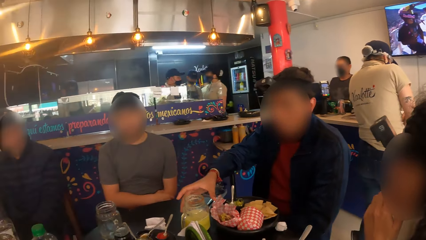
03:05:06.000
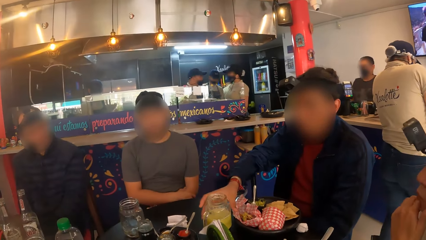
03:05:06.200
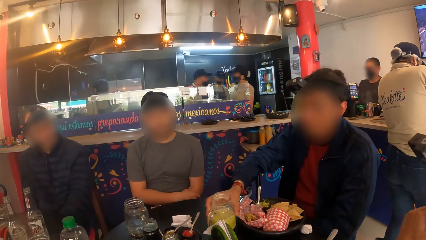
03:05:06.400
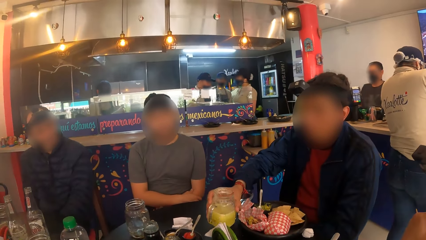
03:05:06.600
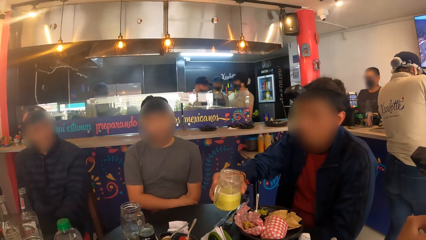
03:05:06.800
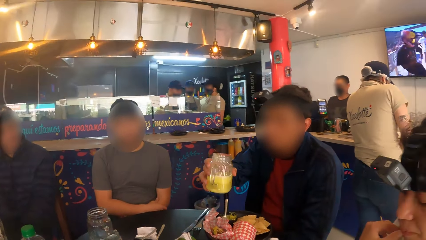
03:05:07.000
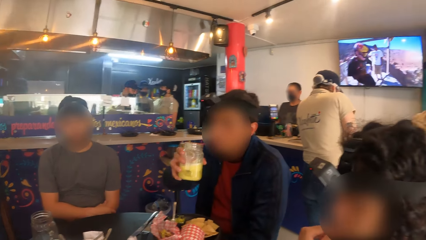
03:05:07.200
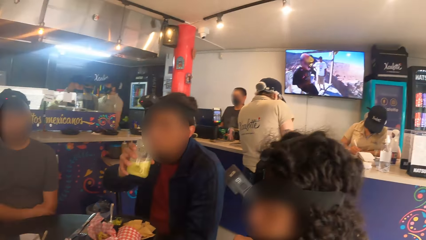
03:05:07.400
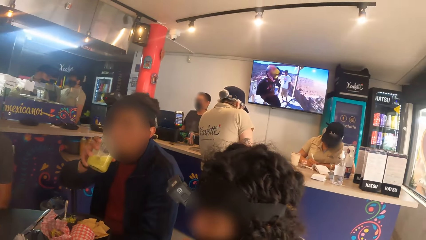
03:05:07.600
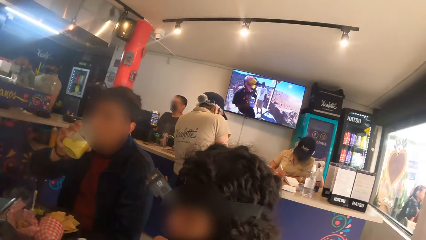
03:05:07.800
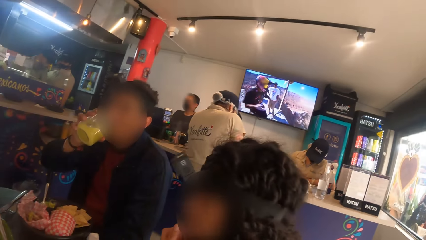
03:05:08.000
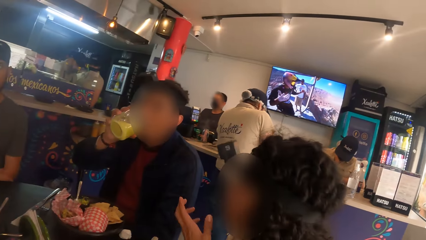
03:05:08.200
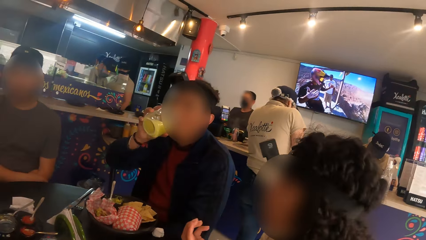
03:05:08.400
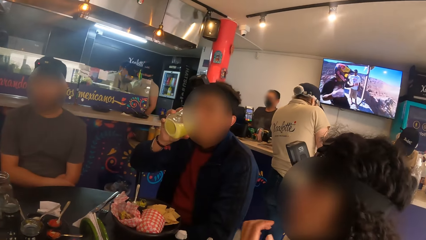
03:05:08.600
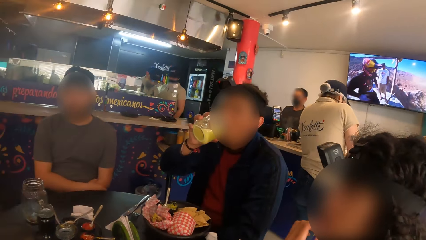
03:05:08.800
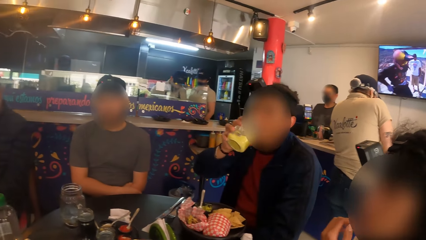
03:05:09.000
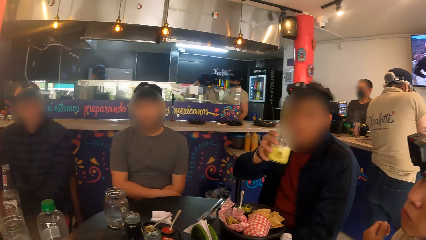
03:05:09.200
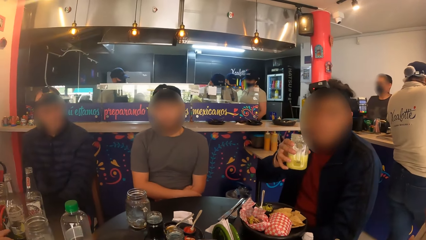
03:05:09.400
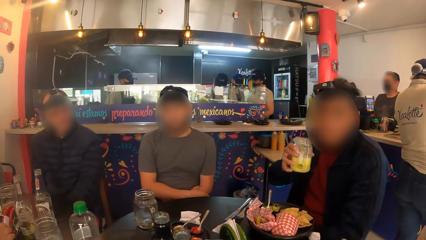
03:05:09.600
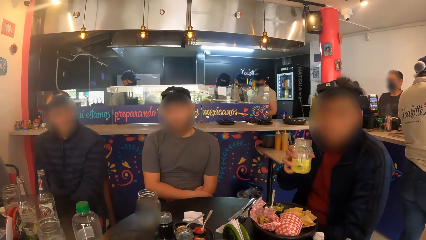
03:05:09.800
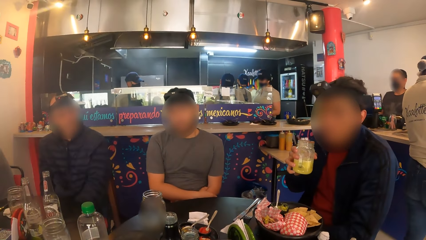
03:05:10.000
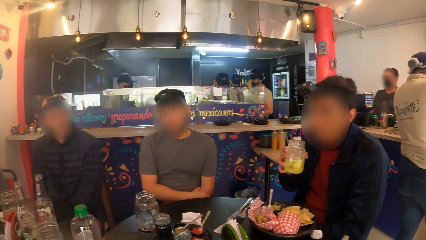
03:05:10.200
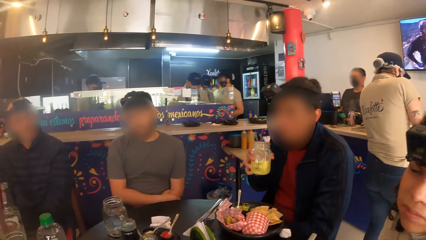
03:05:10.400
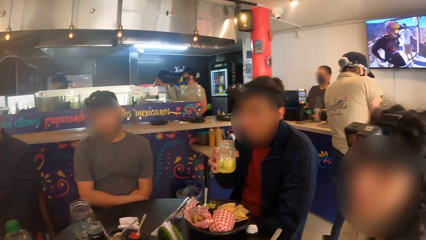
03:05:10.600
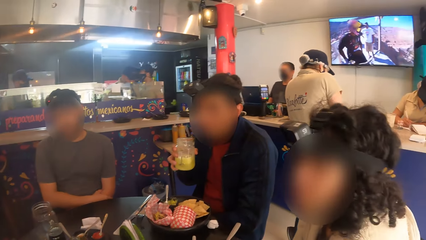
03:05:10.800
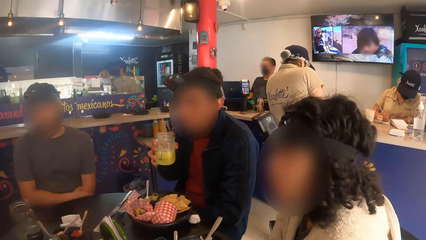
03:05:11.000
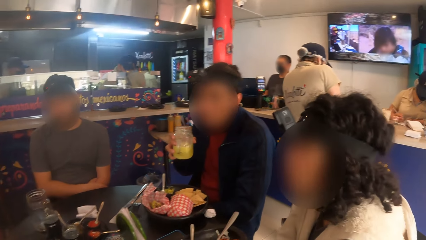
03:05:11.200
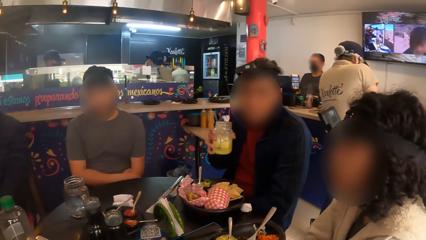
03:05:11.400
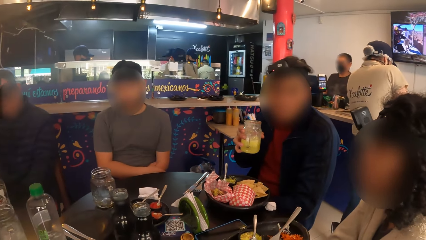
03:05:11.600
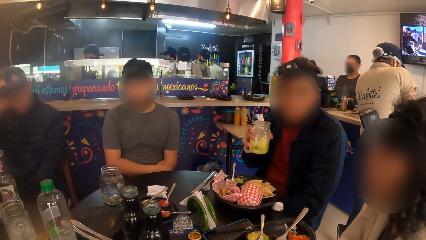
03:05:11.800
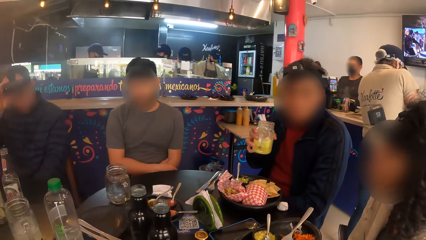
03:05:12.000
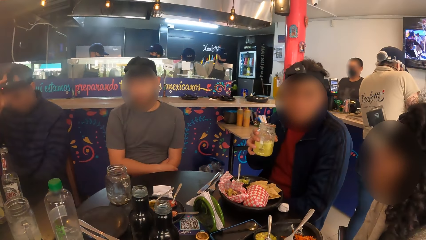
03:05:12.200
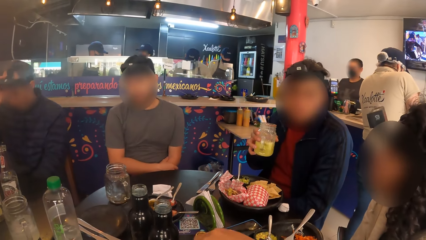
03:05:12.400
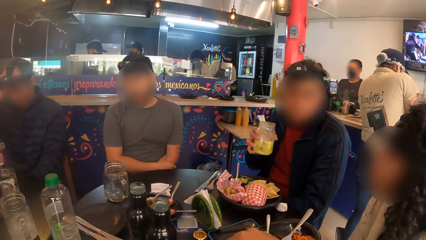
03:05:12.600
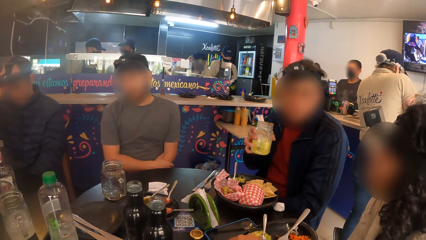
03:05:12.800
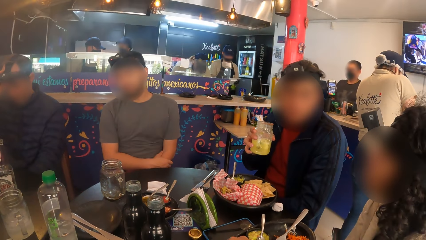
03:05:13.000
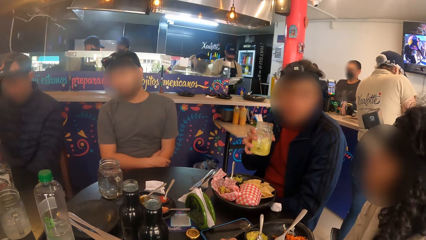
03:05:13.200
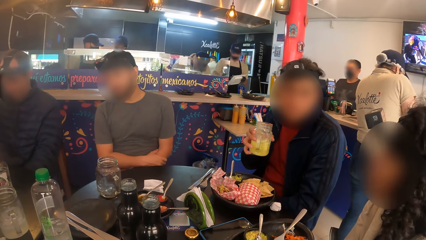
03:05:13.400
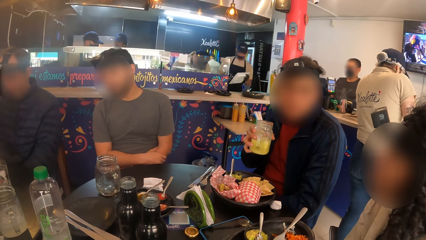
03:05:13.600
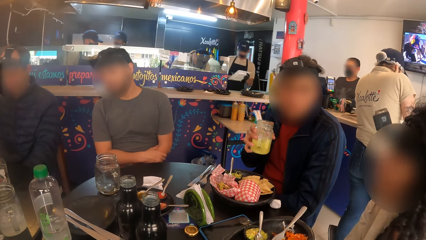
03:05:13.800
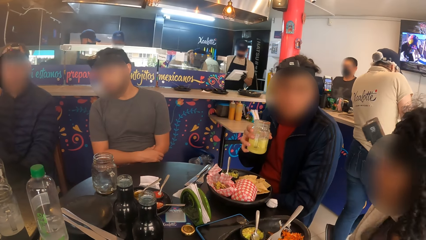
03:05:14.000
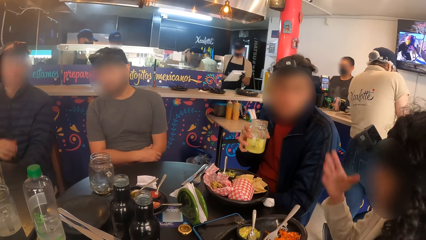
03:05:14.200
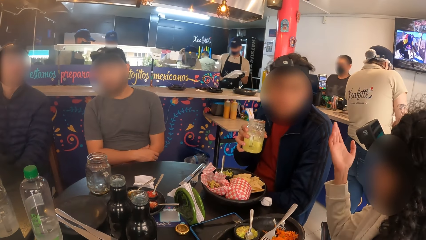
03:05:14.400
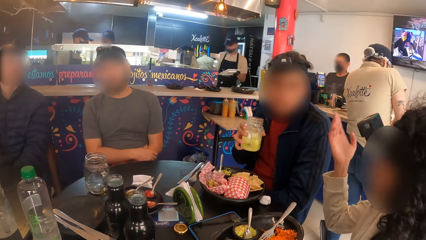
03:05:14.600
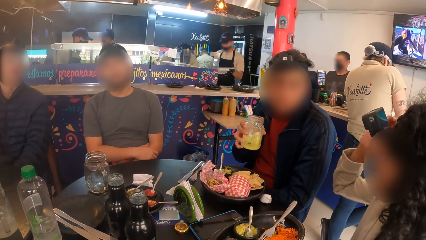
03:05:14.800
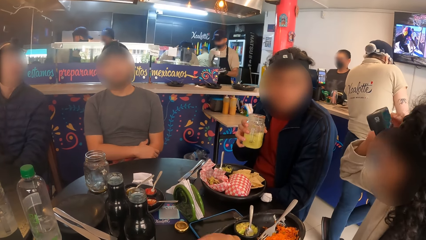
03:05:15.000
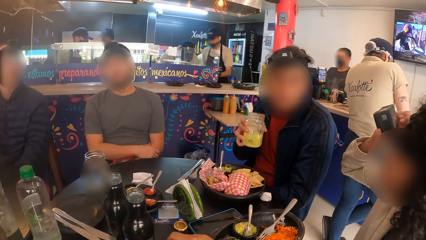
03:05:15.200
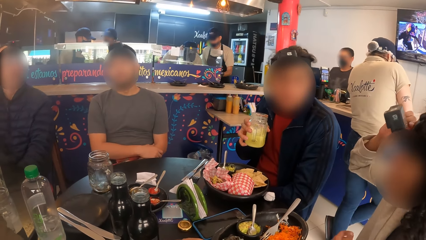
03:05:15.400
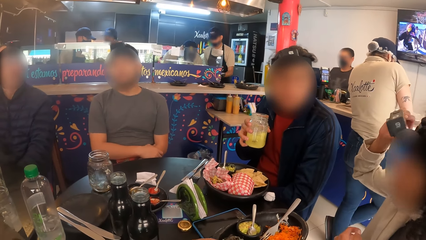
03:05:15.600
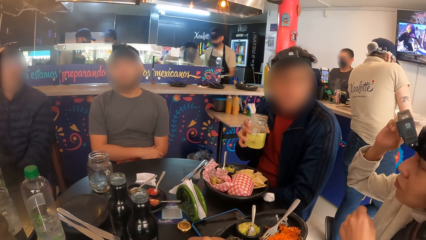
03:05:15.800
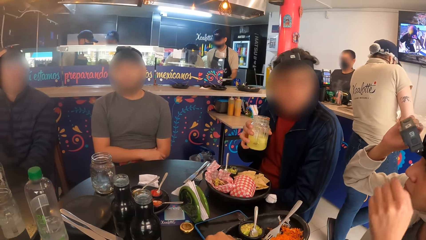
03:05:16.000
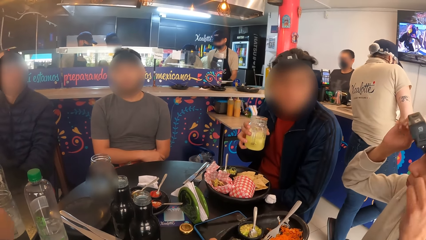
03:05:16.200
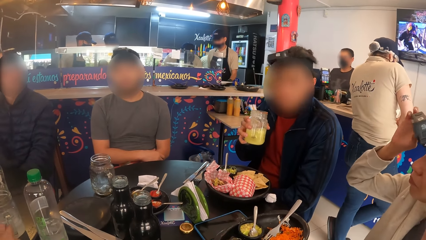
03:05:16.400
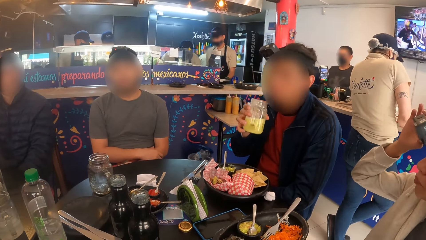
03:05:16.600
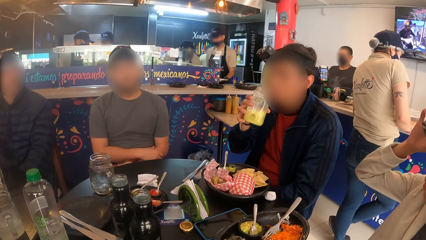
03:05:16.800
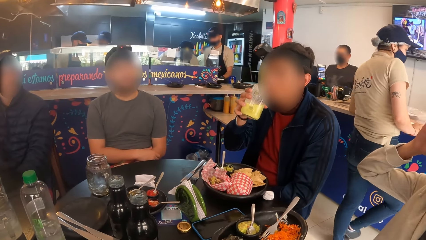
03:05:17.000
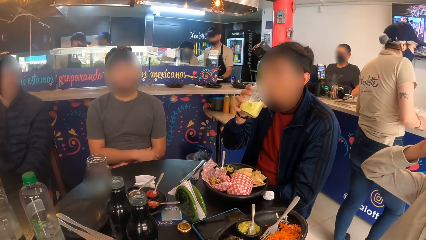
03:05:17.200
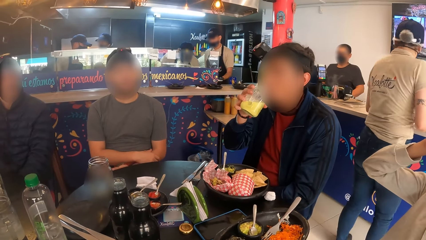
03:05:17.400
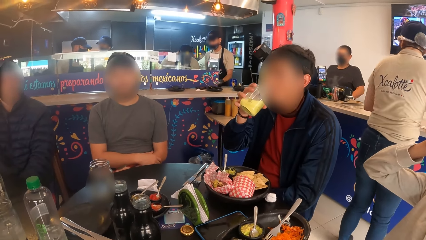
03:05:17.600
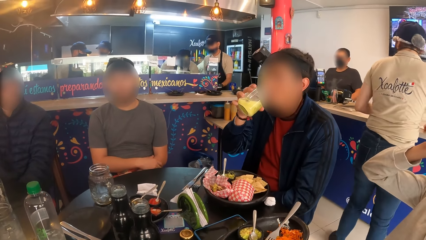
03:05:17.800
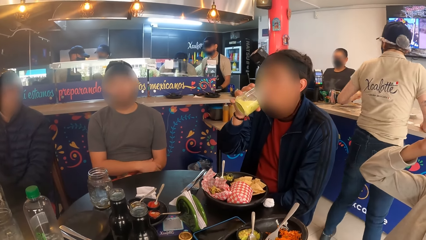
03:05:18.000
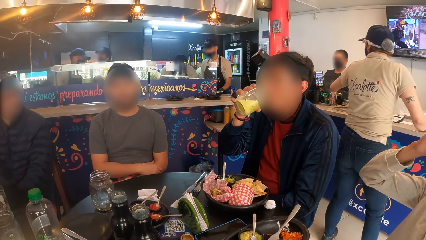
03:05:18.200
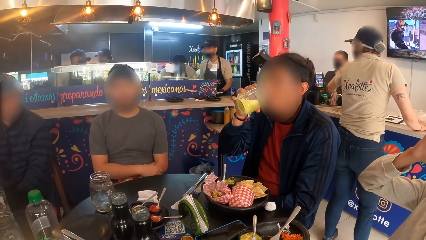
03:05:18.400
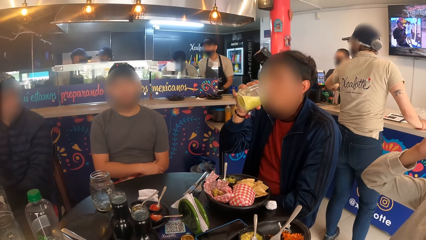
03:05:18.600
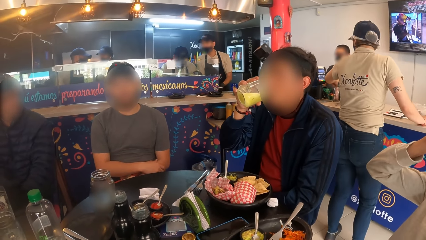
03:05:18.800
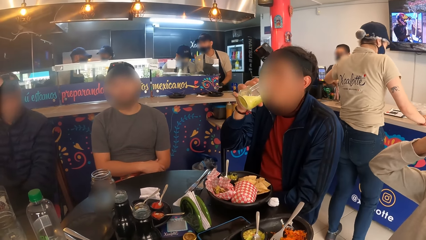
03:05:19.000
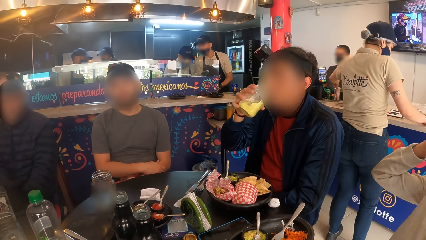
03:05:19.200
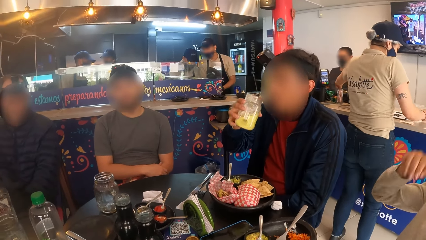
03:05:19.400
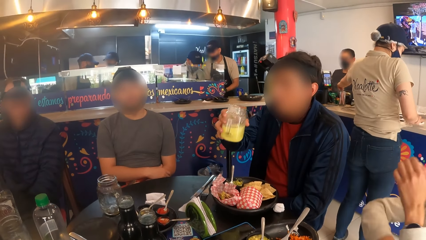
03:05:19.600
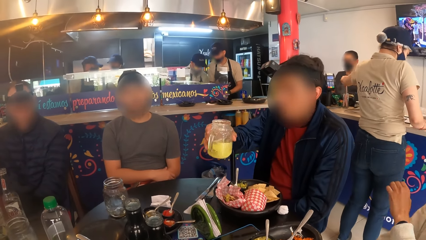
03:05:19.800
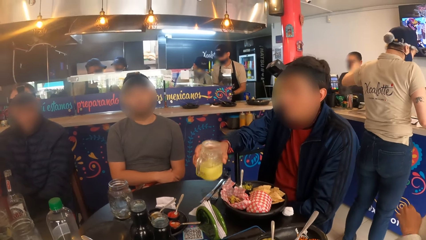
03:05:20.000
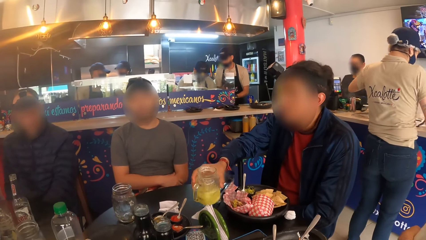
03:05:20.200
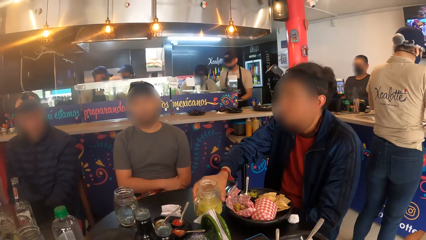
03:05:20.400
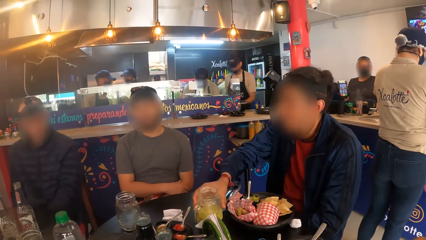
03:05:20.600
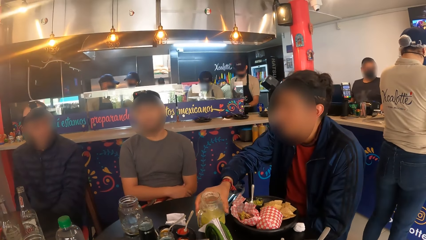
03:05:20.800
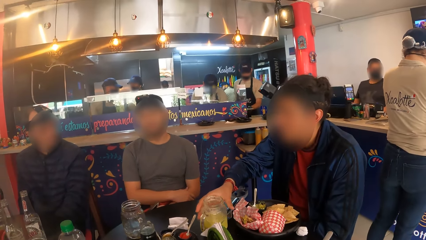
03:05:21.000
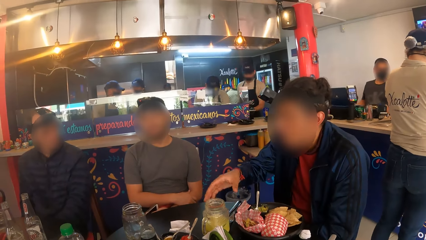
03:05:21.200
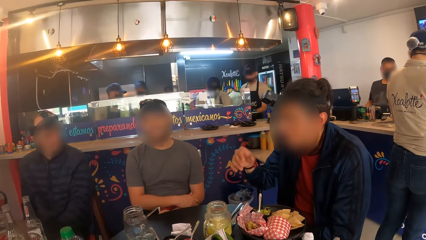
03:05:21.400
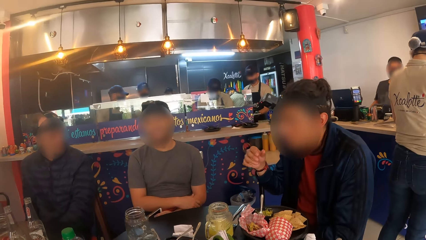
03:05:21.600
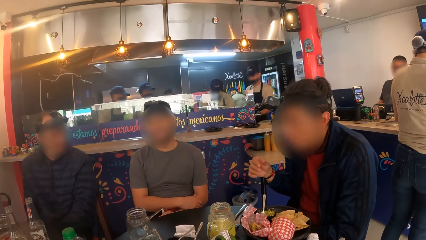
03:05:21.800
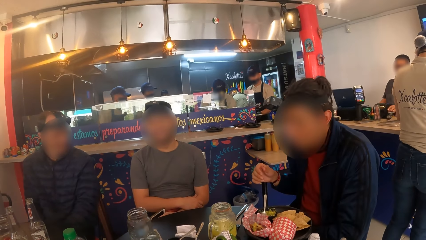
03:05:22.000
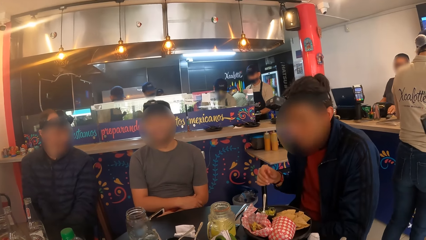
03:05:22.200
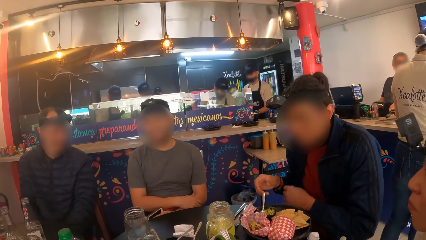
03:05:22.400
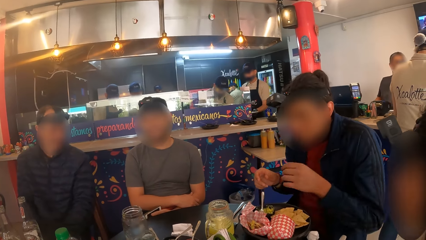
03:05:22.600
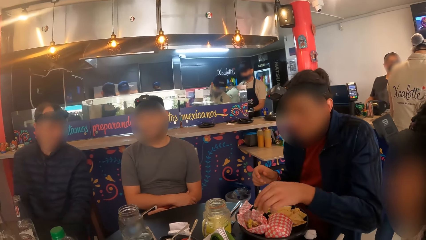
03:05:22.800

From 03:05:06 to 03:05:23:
The man picks up a glass cup from the table with his right hand. He drinks from the glass cup in his right hand. He shakes the cup with his right hand. Another man adjusts a camera on his head with his right hand. A woman adjusts the camera on her head with her hands. The first man drinks from the glass cup in his right hand. He drops the glass cup on the table with his right hand.
